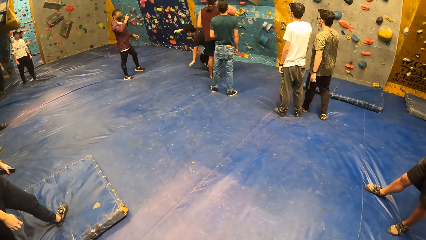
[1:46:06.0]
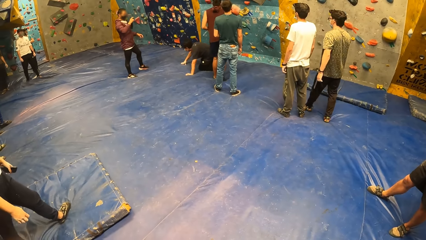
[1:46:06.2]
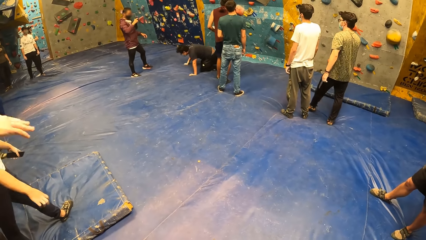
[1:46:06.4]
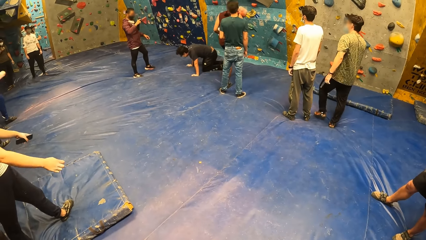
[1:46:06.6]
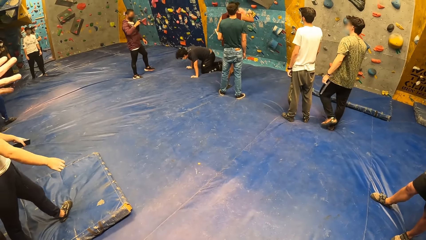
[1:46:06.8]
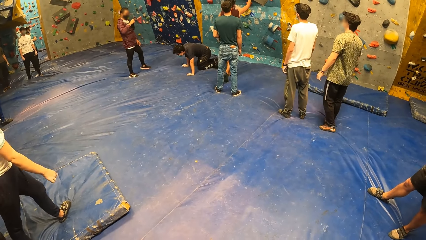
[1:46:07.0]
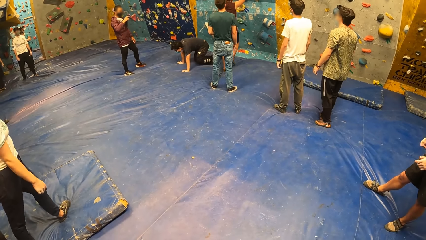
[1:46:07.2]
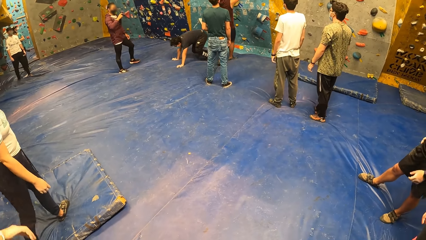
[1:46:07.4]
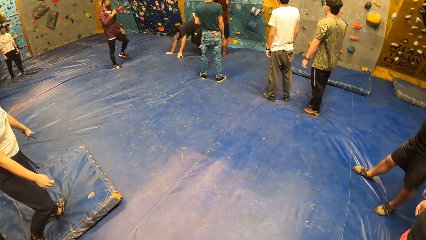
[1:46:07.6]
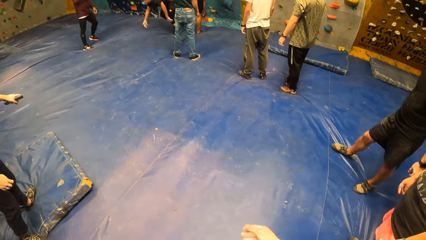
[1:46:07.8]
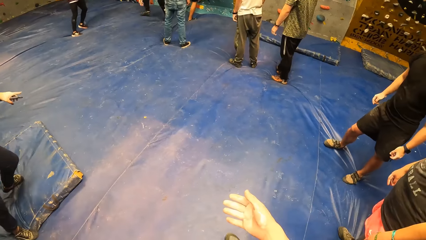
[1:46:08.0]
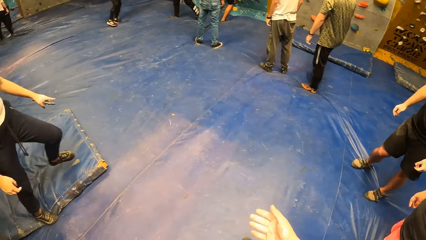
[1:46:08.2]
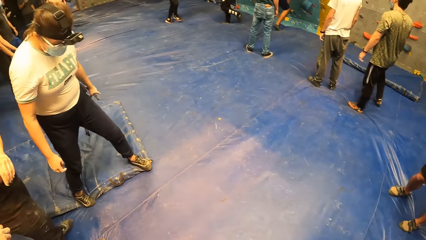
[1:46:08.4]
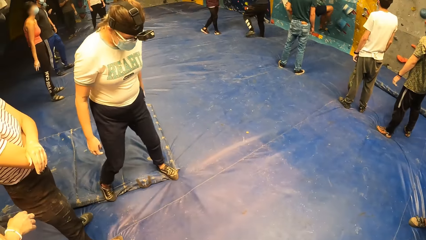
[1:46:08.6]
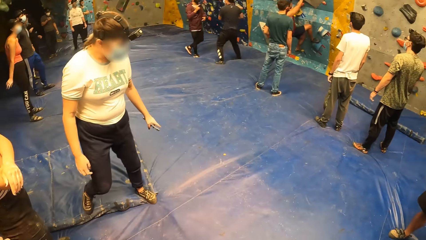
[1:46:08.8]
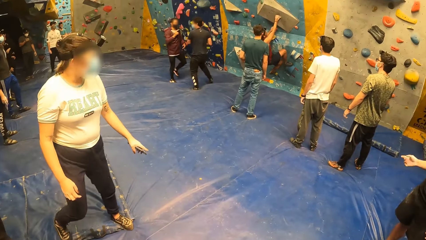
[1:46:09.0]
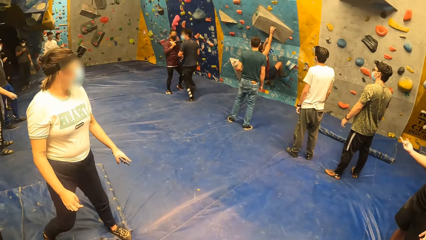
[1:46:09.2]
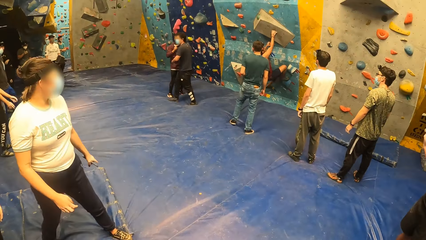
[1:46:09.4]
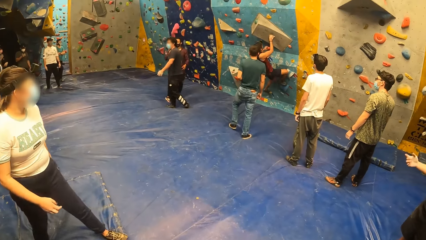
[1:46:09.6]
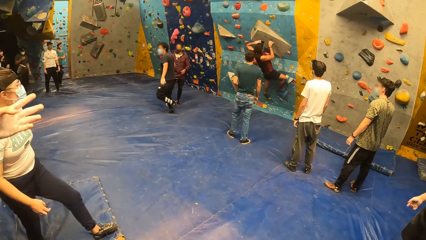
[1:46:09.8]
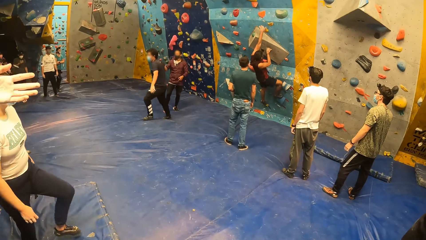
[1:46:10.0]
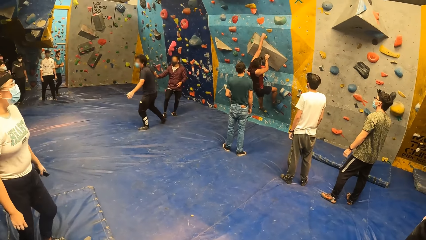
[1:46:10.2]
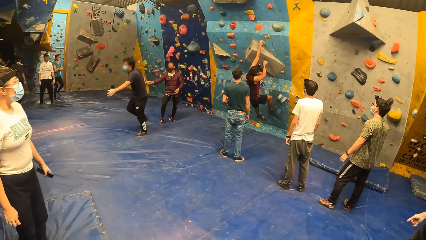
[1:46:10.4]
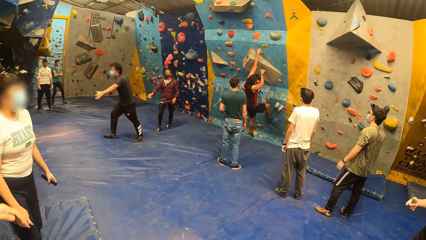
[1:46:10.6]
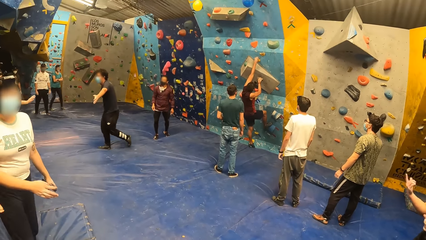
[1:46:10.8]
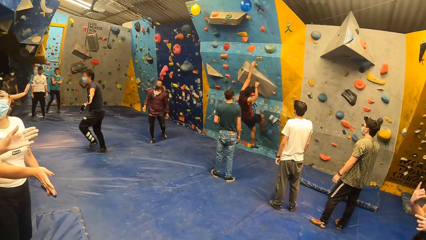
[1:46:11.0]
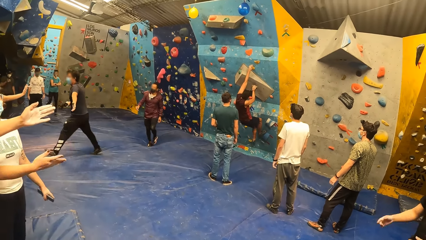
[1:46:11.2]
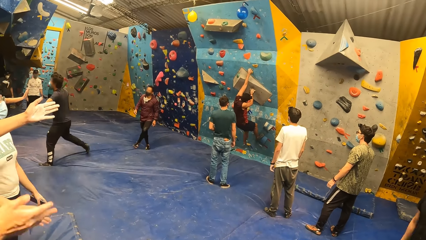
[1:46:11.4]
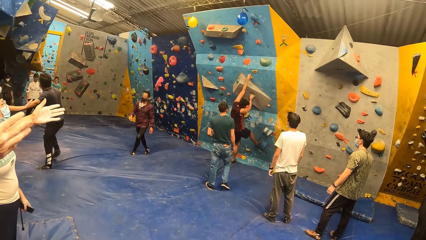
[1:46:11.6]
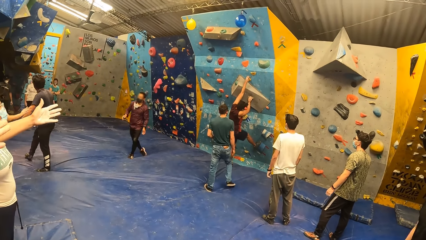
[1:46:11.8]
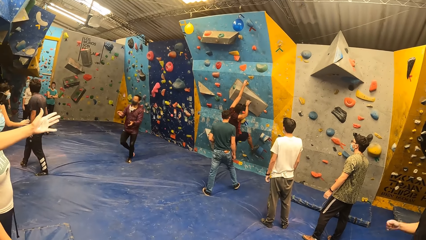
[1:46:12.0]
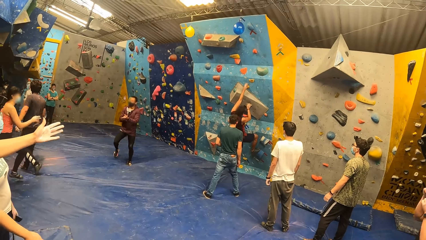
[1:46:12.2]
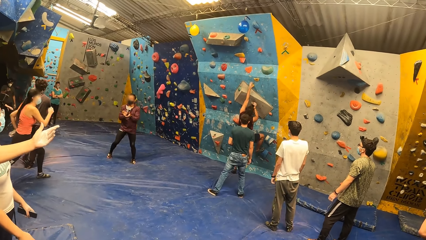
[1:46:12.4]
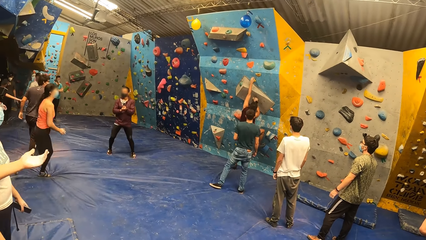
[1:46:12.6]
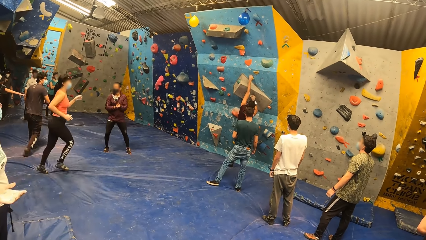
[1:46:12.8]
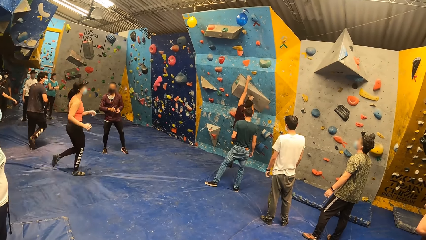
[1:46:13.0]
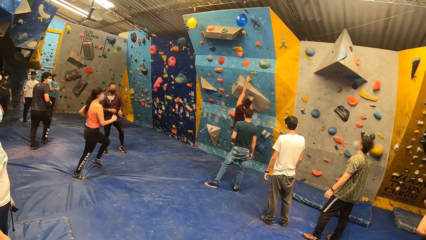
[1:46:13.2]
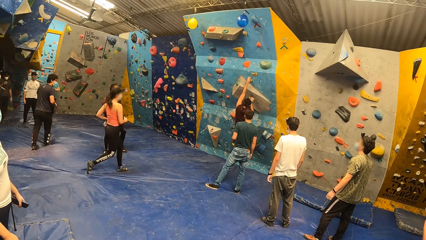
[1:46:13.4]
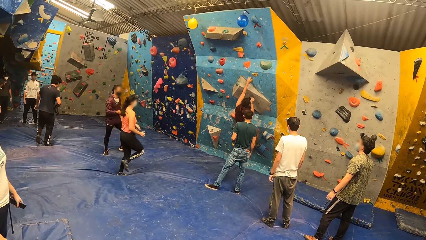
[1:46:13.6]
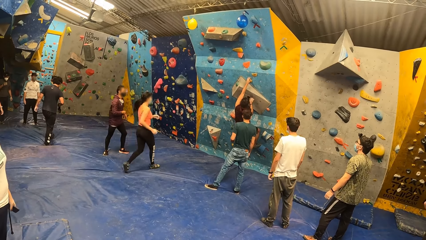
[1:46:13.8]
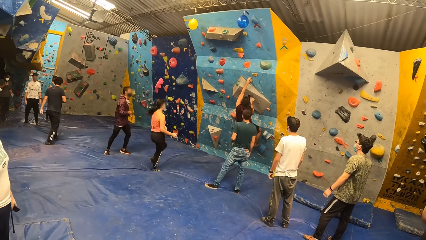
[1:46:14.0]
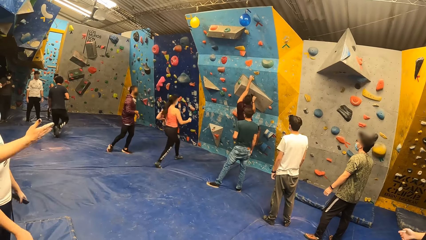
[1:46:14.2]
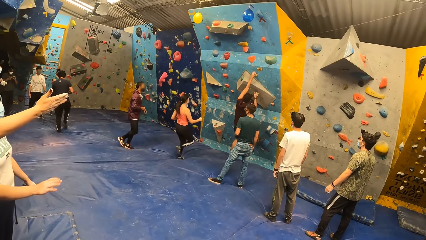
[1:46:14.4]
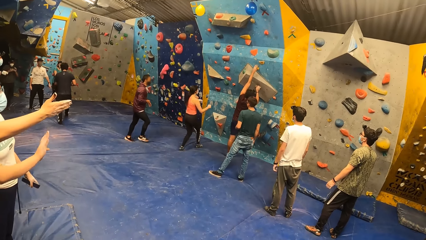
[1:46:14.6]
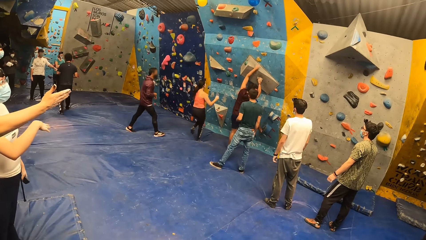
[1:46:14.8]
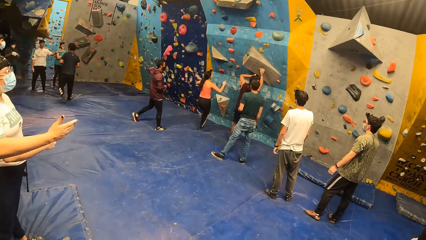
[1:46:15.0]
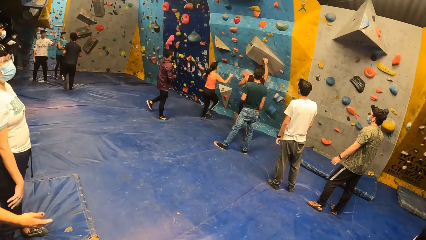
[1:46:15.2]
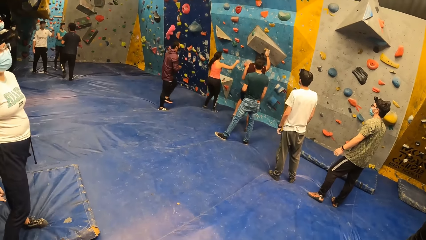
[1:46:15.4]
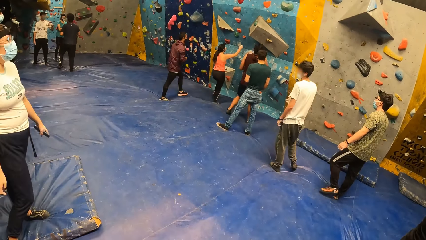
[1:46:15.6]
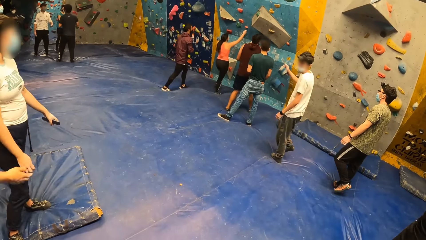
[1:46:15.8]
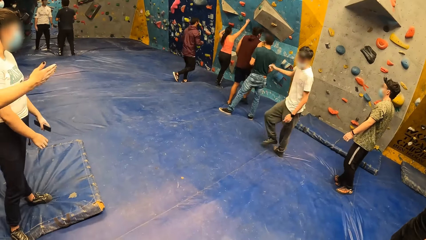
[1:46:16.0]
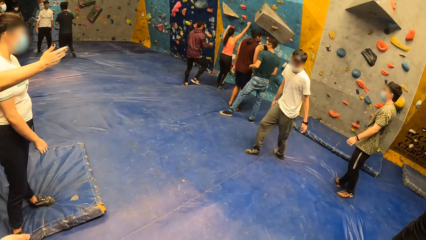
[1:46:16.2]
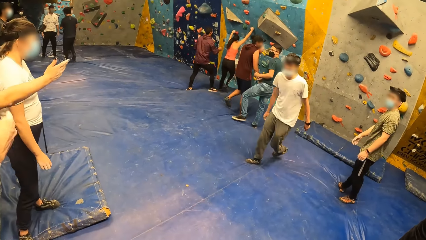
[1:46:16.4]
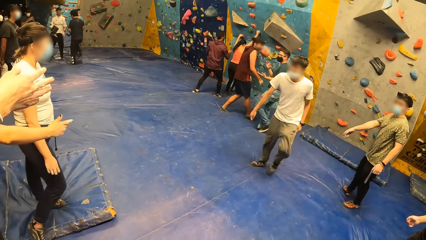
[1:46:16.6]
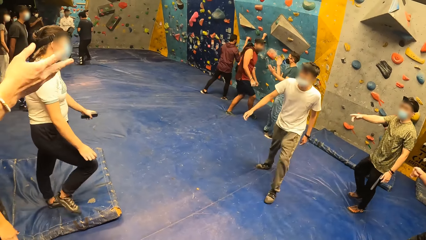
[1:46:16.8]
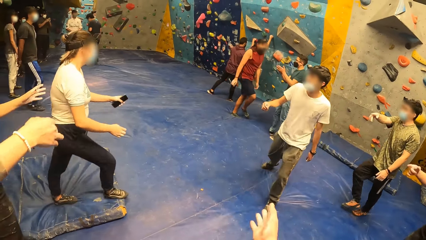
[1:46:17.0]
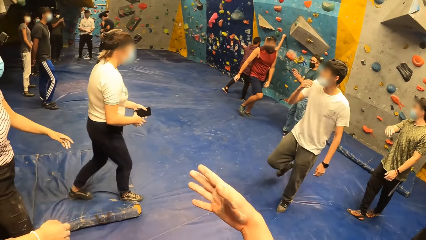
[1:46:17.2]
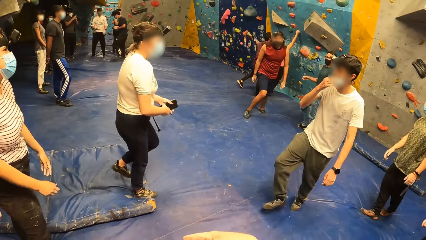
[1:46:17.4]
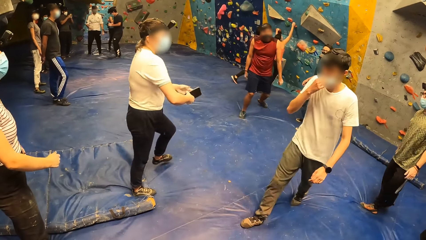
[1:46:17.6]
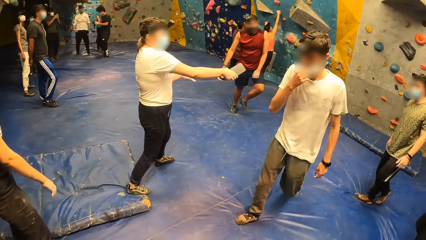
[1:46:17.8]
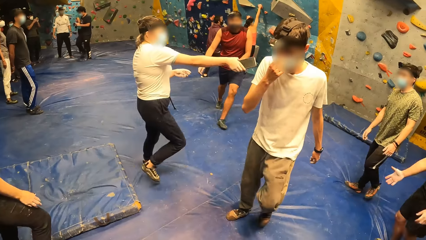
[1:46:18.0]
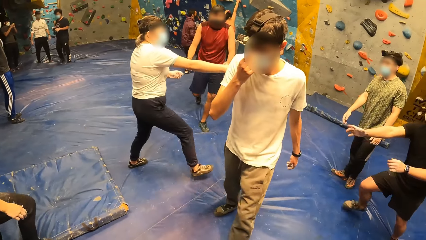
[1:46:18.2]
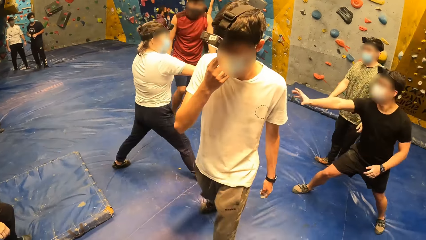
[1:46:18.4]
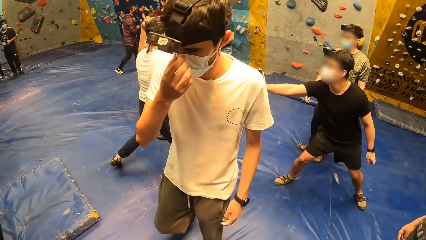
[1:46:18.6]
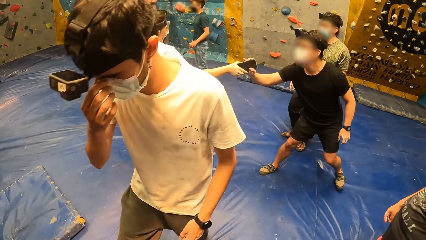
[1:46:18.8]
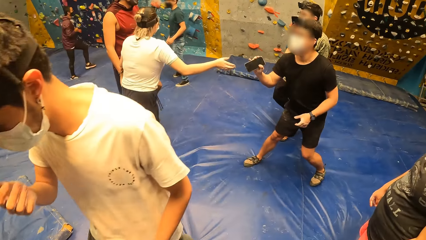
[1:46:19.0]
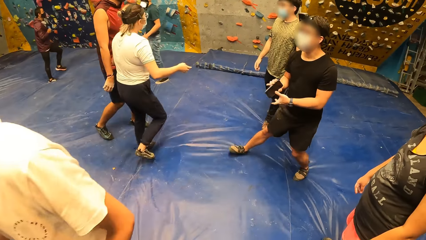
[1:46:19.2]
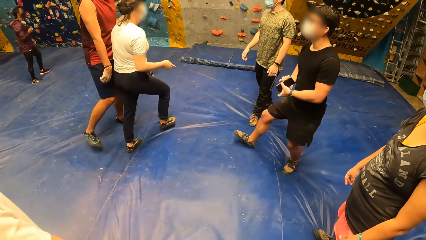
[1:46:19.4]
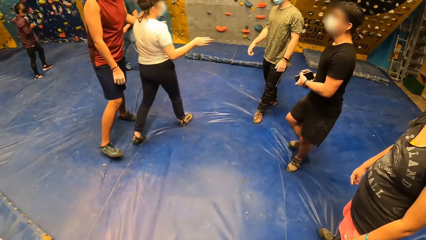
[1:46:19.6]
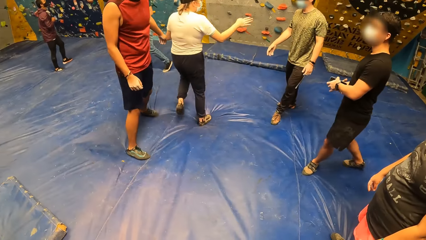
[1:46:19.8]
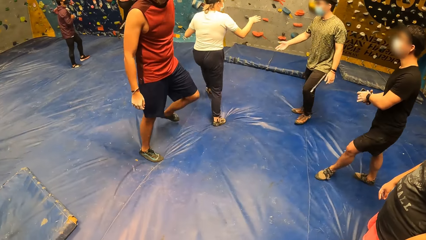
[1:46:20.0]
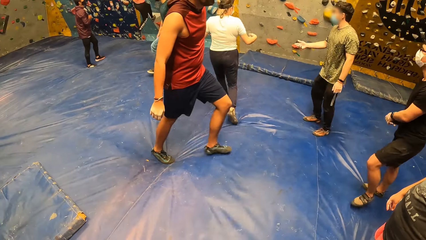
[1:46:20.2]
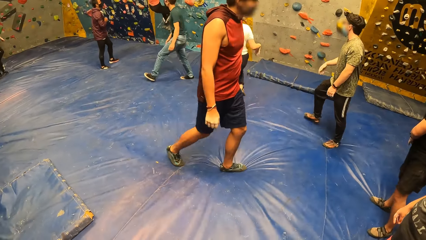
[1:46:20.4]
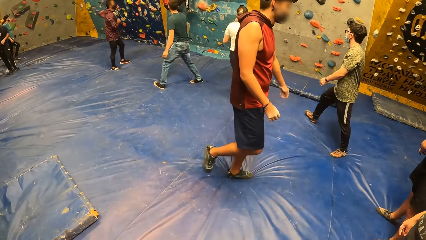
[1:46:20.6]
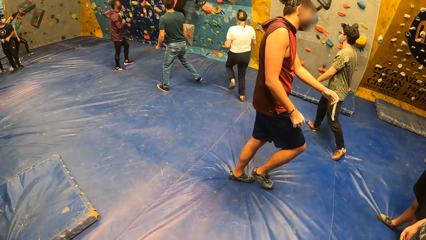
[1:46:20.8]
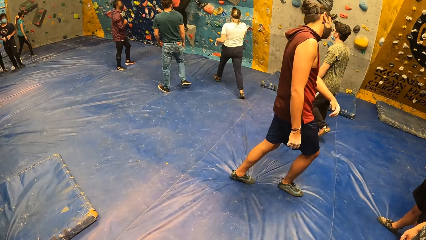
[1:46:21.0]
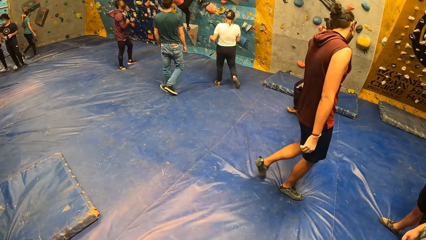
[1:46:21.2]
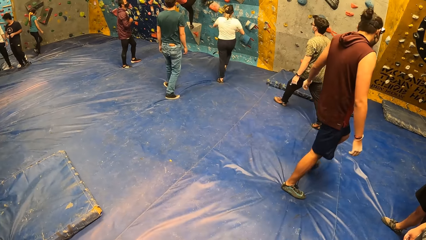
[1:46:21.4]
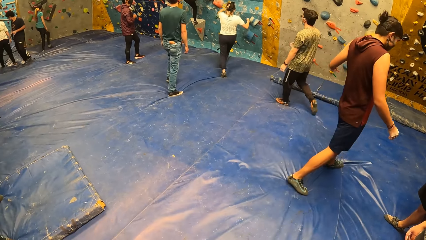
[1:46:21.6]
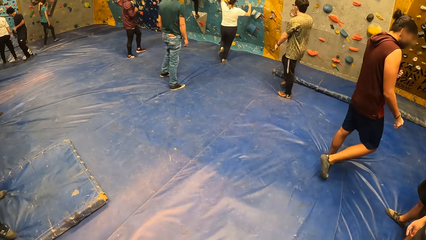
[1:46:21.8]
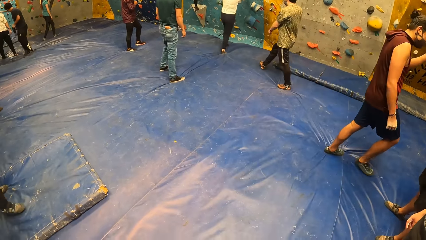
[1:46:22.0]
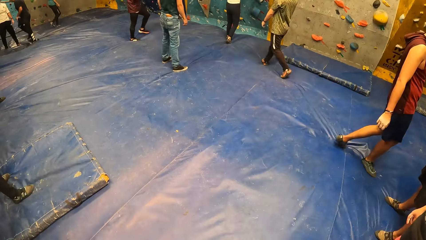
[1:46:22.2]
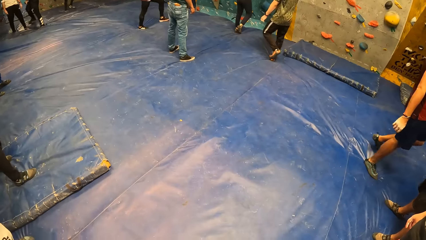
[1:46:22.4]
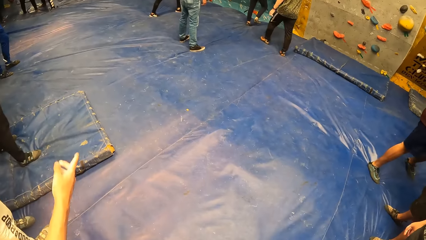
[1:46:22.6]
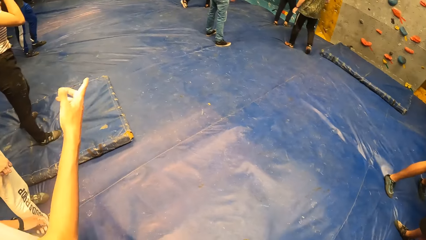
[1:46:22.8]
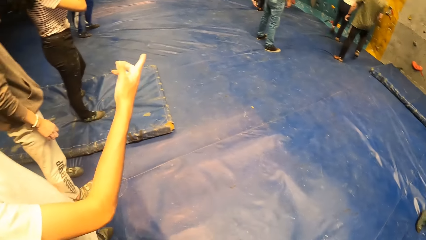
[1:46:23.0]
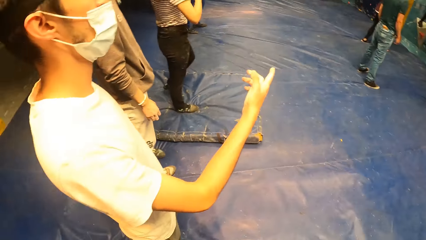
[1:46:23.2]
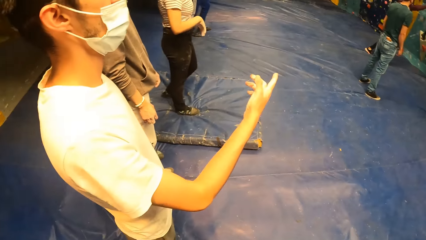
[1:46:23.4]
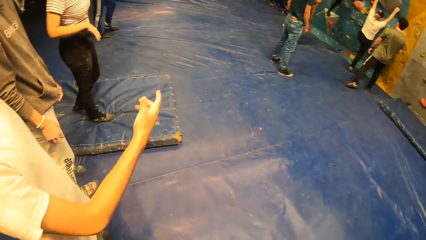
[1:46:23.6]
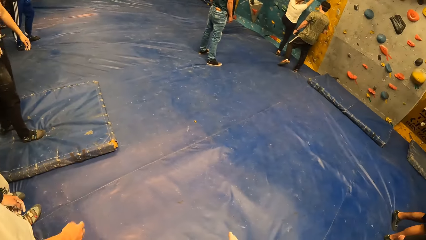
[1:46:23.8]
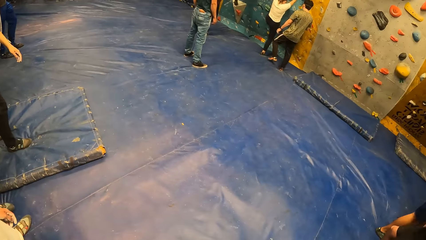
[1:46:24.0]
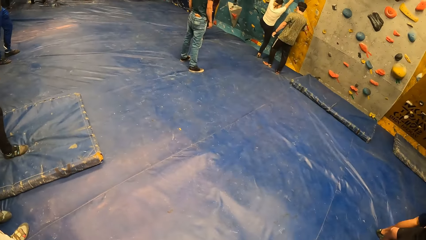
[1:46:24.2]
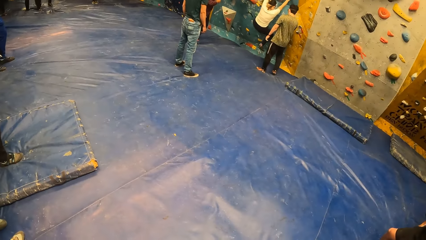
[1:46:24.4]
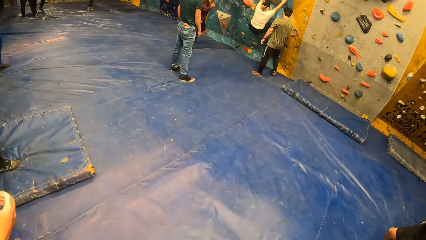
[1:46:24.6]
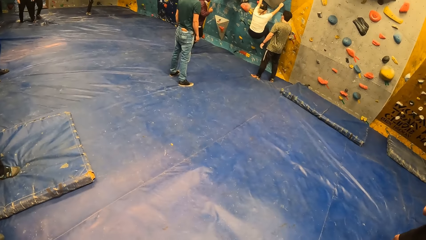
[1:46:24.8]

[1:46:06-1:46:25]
A man falls from the wall. A woman walks around. The man walks around. Another man claps the hands. Another woman runs. The second woman climbs the wall. The first woman walks around. Another man walks around. The first woman passes the phone to another man. Another man touches the mask. The first woman converses with another man. Another man walks around. The man who touched the mask points at the wall.
